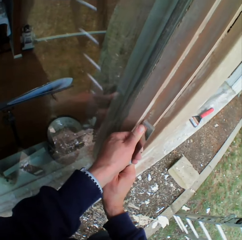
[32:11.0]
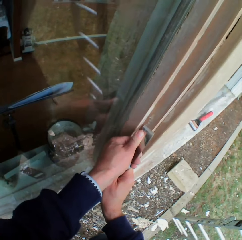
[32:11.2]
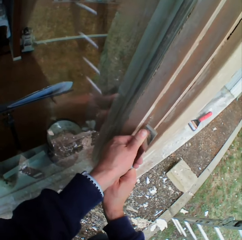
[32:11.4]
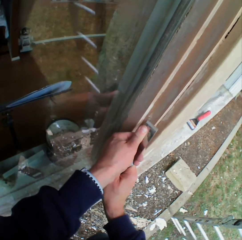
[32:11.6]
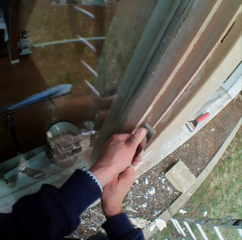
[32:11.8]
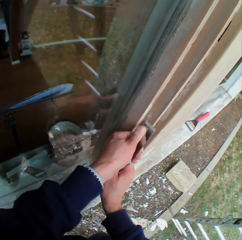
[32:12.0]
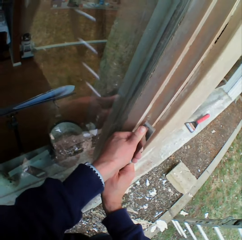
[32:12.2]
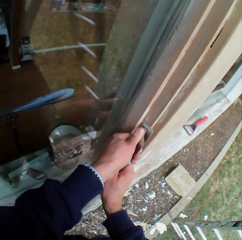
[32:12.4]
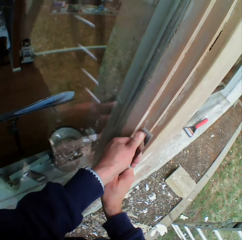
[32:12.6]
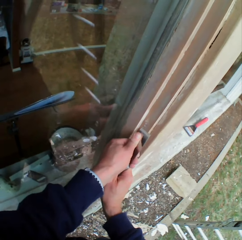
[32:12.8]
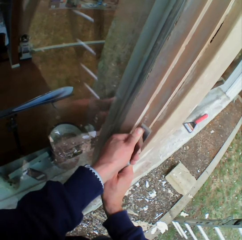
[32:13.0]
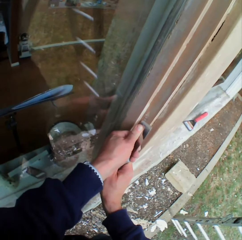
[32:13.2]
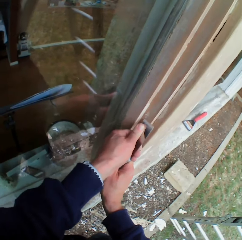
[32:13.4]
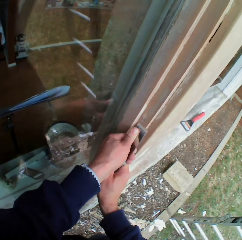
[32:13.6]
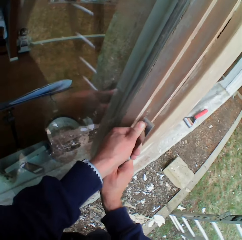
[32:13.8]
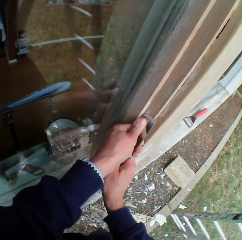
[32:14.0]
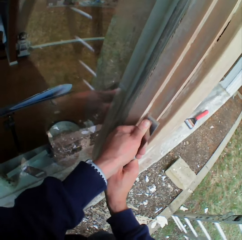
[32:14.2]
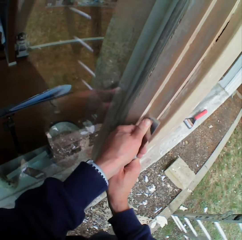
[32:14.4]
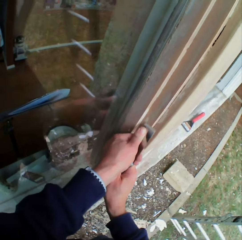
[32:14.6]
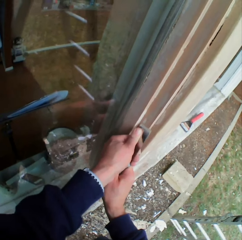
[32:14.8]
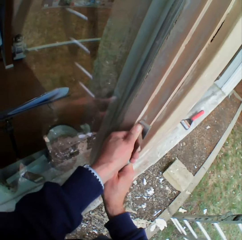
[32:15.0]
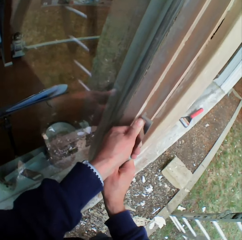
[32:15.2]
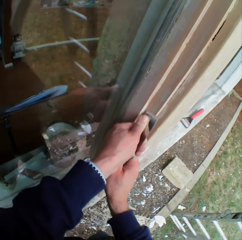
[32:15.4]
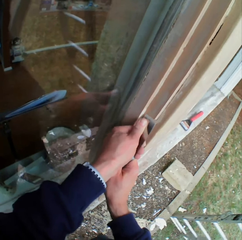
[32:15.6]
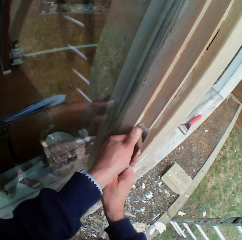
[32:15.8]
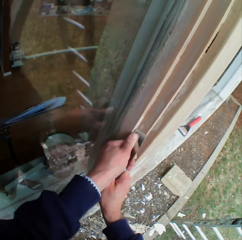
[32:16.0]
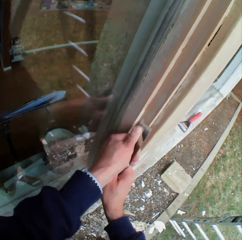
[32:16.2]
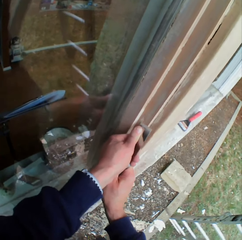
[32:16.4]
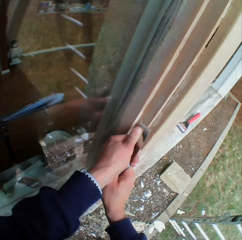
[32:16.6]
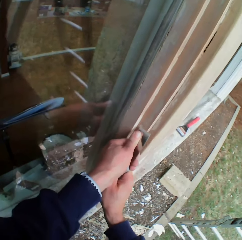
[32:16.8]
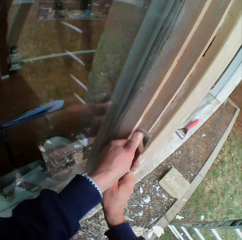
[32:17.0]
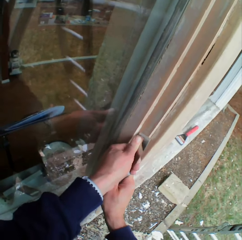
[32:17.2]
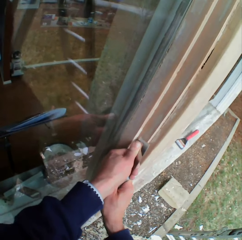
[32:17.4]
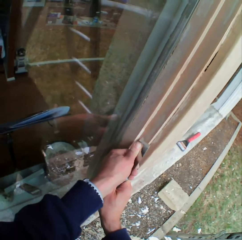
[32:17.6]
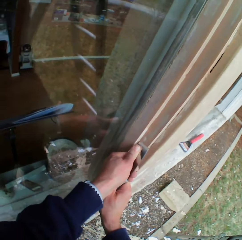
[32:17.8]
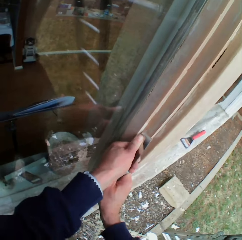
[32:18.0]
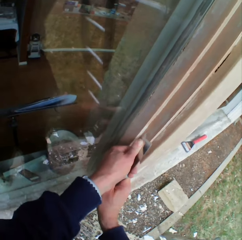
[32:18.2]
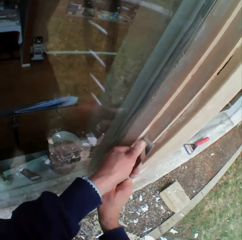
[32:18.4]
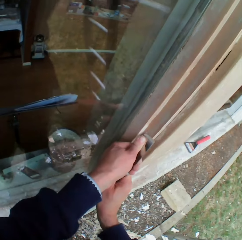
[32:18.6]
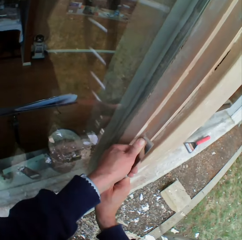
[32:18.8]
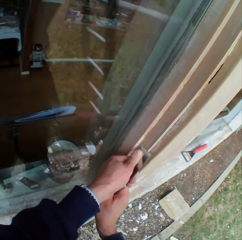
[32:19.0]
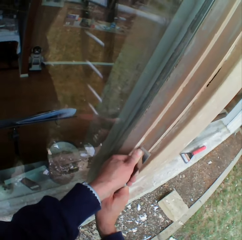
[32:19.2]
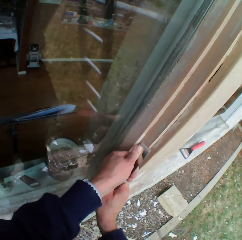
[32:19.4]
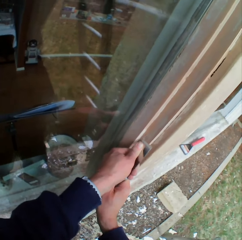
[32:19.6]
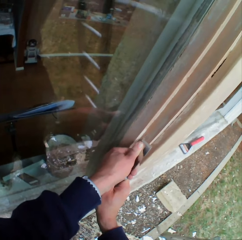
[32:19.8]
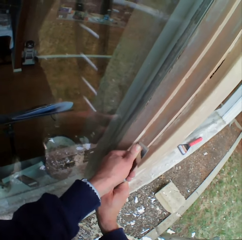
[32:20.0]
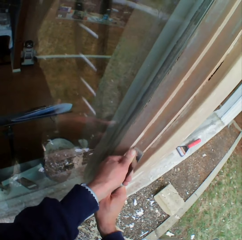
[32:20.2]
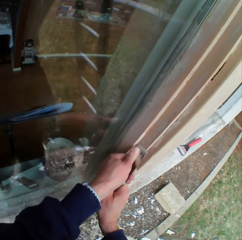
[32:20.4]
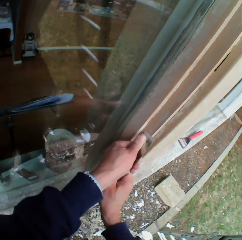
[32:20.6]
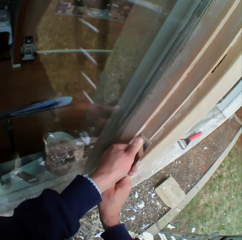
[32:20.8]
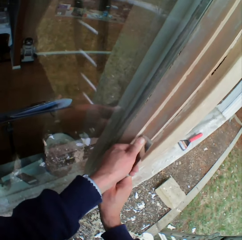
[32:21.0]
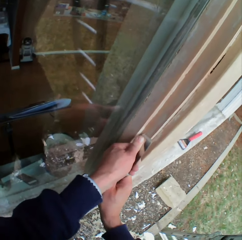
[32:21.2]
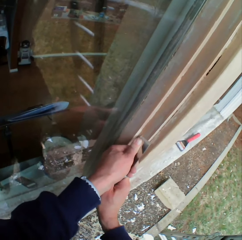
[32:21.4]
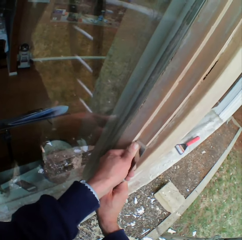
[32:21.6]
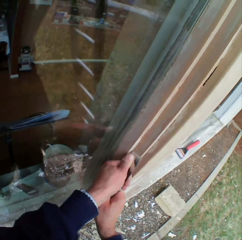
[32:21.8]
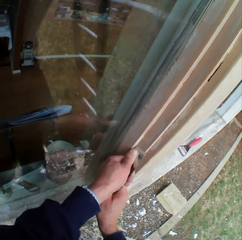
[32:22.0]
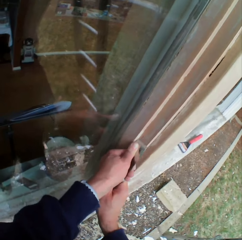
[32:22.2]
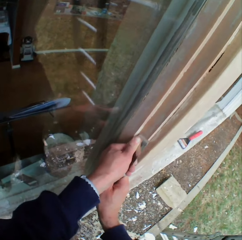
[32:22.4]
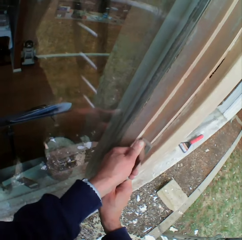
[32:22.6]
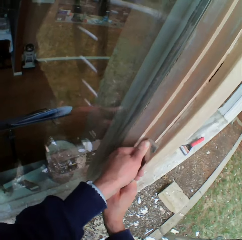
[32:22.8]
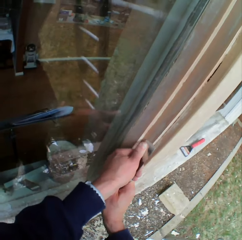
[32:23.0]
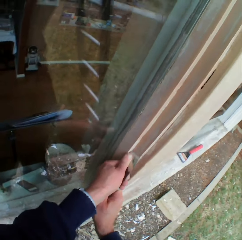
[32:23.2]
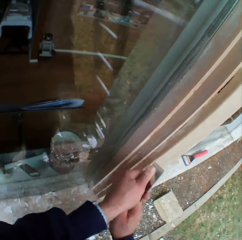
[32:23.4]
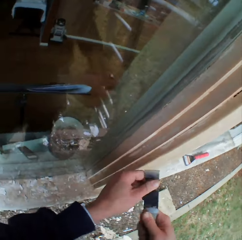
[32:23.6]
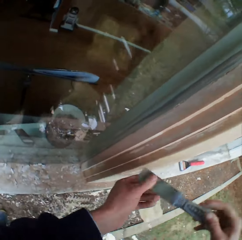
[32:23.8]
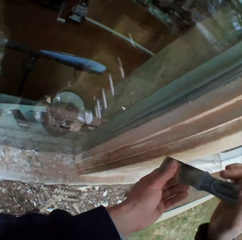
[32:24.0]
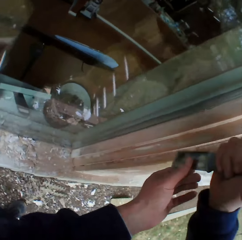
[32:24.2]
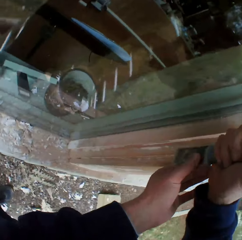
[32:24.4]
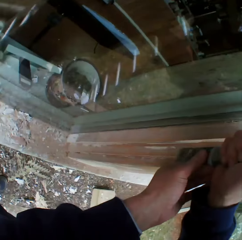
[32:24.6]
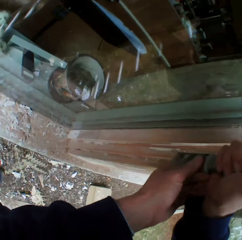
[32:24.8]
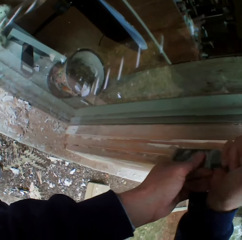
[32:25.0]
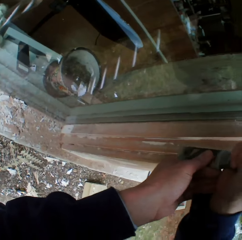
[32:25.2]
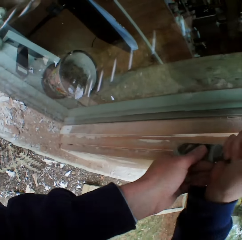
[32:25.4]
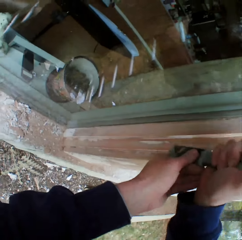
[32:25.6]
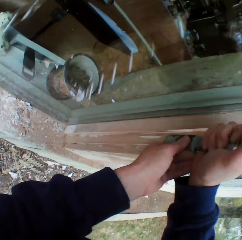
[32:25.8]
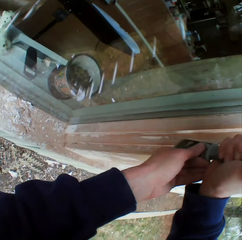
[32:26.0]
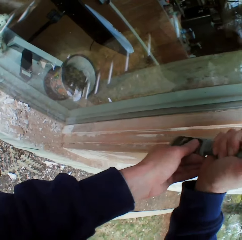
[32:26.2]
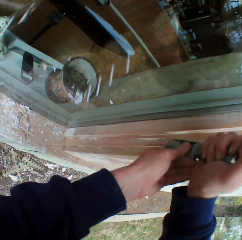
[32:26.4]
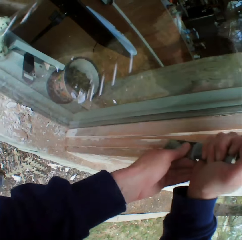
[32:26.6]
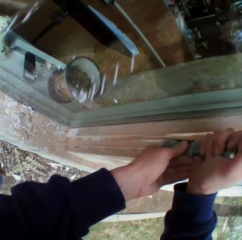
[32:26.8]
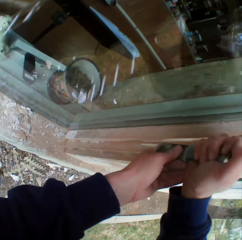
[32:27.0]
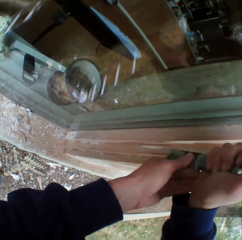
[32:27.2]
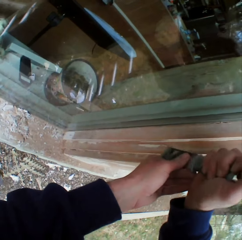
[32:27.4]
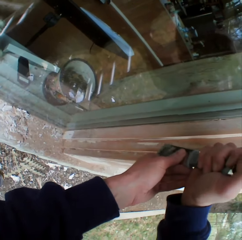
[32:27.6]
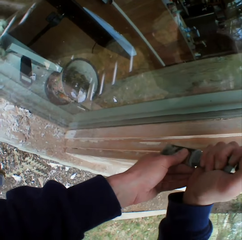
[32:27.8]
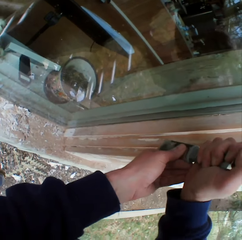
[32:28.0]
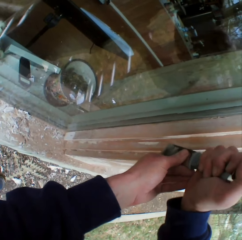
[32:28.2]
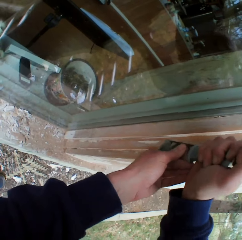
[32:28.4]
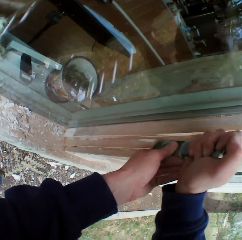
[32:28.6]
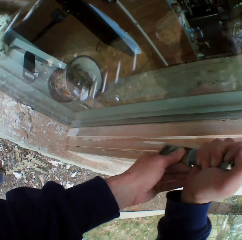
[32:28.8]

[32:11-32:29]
The camera wearer turns the scraper on the hands. They scrape the surface.

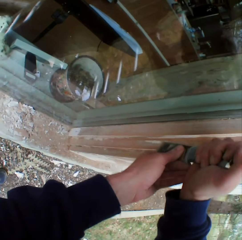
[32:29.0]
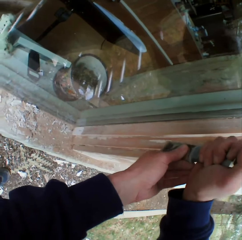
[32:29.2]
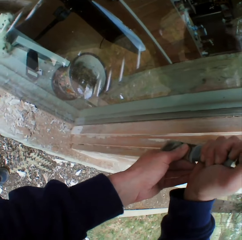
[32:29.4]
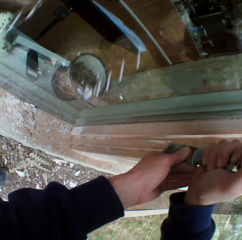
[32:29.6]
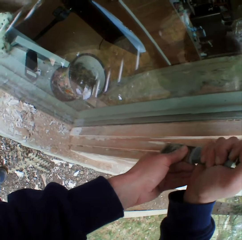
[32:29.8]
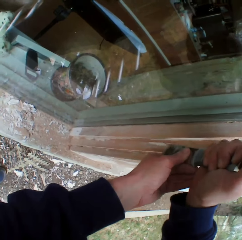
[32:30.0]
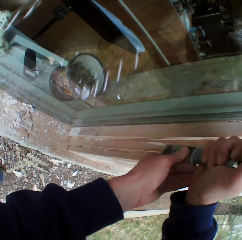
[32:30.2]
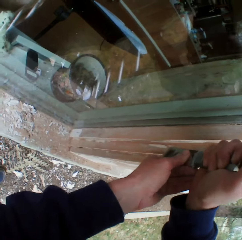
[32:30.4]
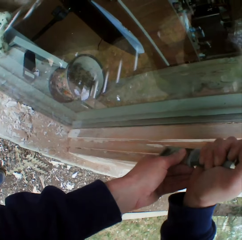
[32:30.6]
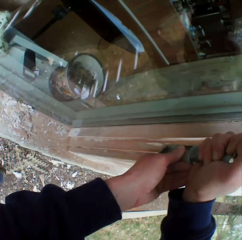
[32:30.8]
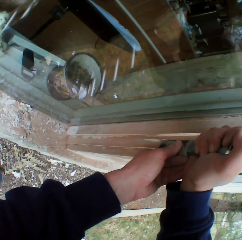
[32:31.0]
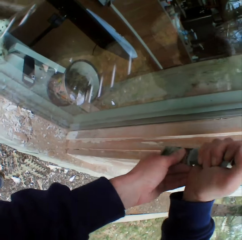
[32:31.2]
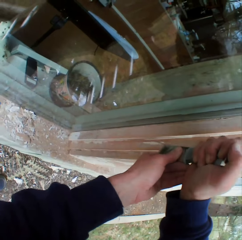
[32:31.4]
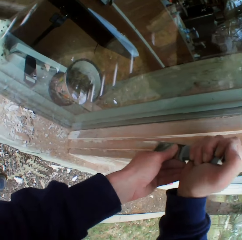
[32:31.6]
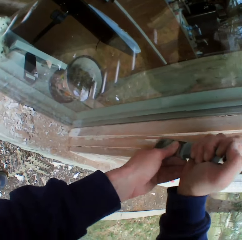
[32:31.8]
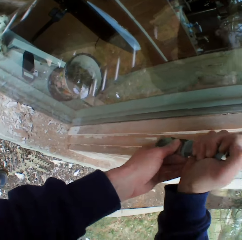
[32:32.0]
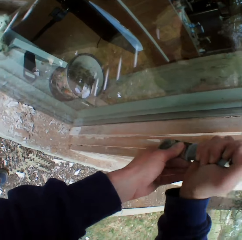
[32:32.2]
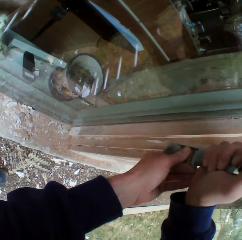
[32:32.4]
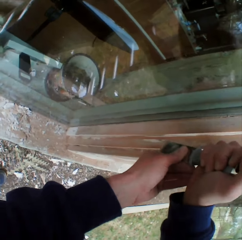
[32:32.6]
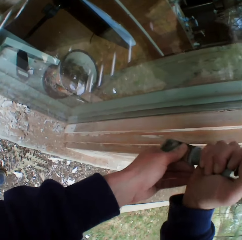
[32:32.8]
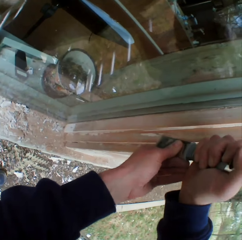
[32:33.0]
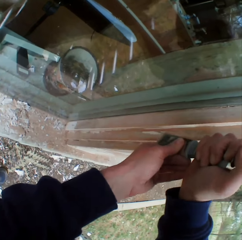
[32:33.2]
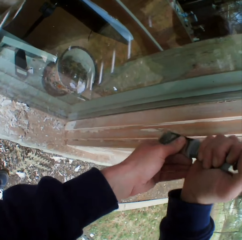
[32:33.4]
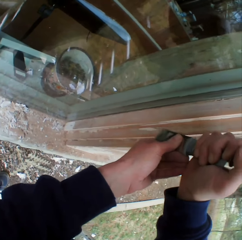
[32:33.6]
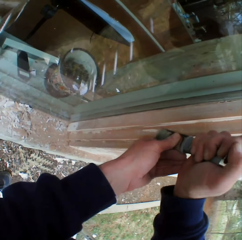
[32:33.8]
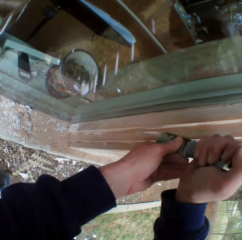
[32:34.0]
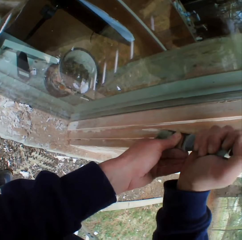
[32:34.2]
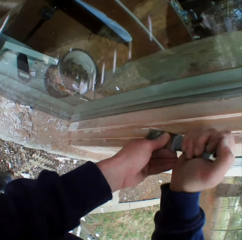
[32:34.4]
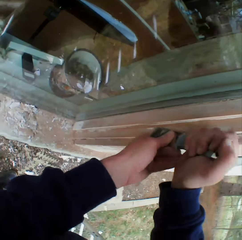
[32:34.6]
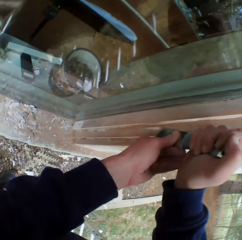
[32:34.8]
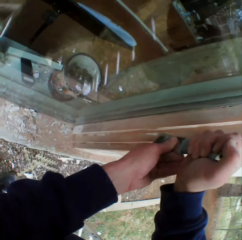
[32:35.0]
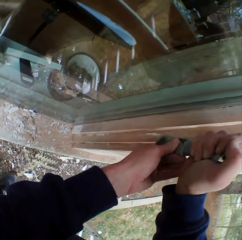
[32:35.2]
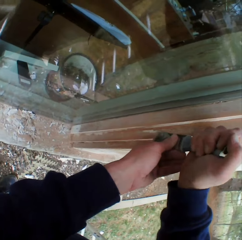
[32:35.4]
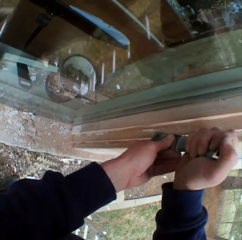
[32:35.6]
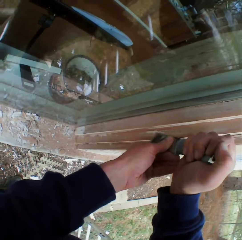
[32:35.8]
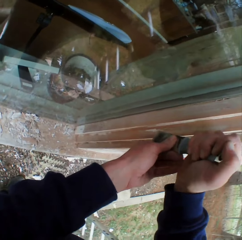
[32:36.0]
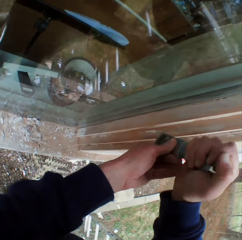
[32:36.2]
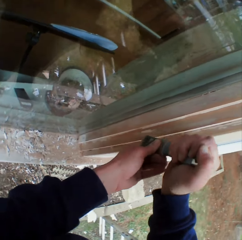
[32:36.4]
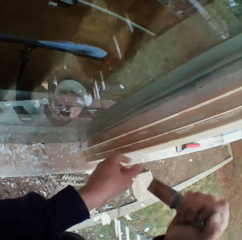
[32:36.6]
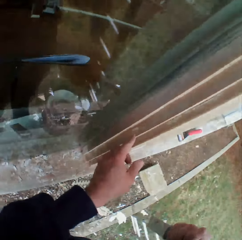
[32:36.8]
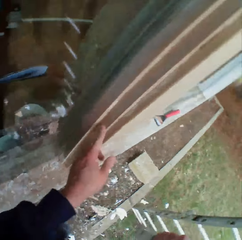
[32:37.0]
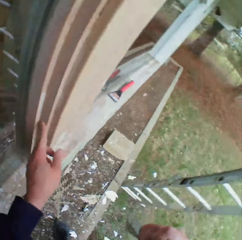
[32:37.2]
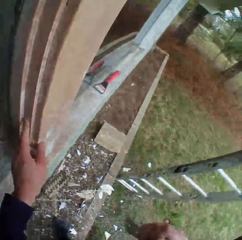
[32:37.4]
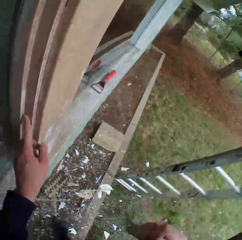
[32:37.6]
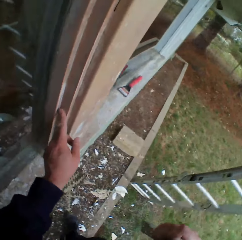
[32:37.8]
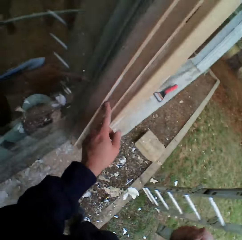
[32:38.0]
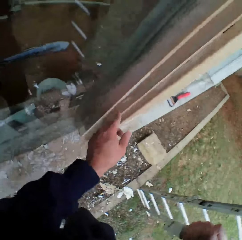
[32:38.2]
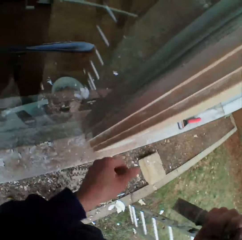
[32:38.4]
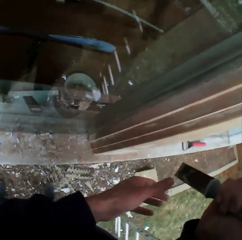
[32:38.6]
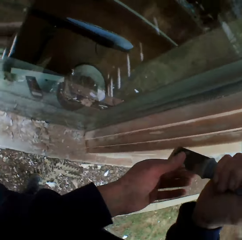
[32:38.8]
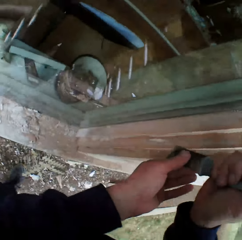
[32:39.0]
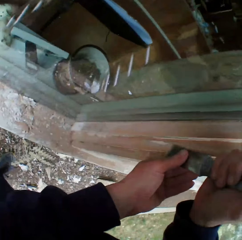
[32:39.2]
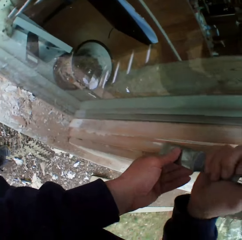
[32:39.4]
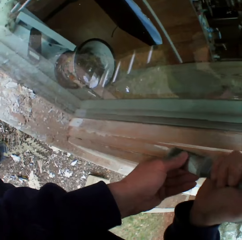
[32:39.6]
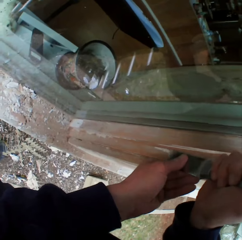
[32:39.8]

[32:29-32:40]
The camera wearer touches the edges of the window wall with his left index finger. He scrapes the surface.
